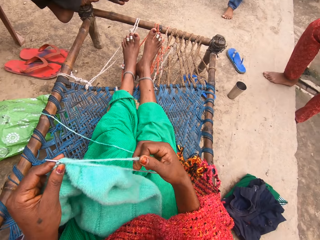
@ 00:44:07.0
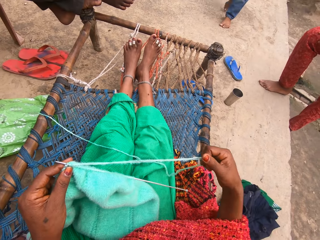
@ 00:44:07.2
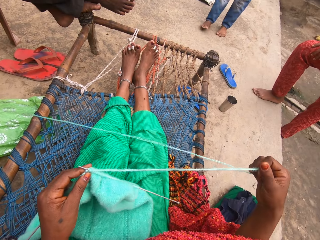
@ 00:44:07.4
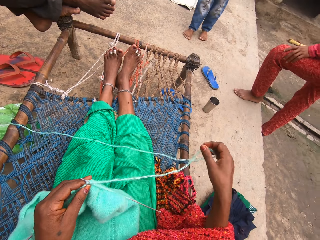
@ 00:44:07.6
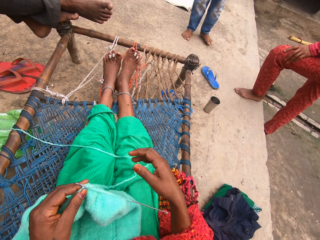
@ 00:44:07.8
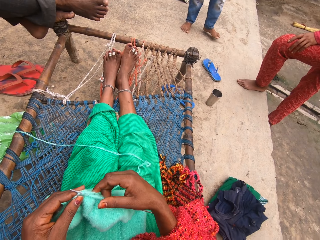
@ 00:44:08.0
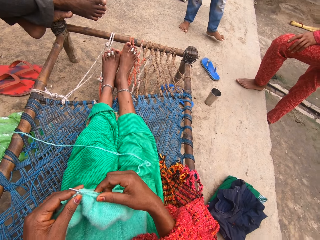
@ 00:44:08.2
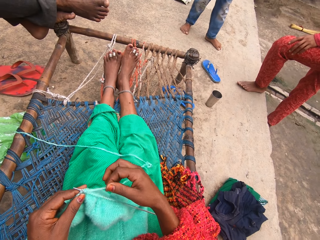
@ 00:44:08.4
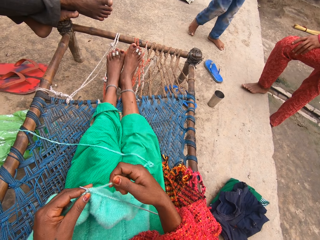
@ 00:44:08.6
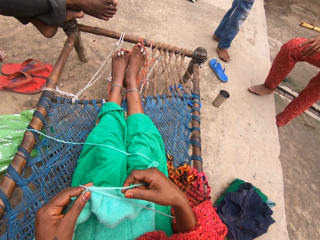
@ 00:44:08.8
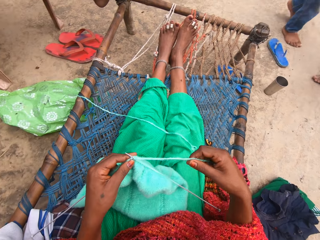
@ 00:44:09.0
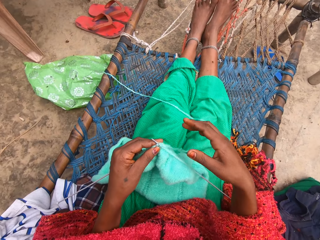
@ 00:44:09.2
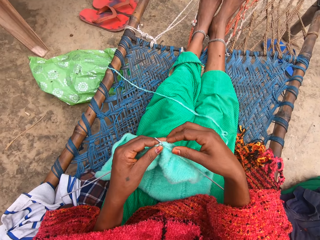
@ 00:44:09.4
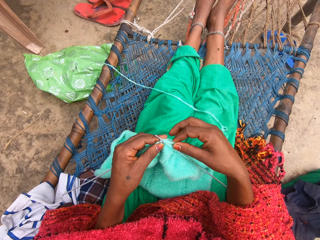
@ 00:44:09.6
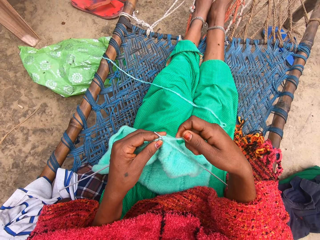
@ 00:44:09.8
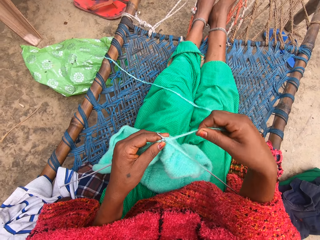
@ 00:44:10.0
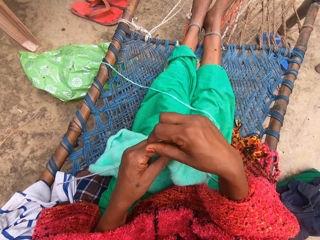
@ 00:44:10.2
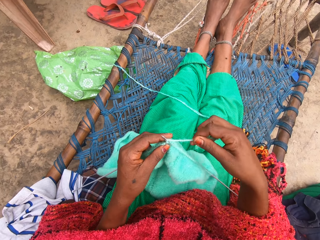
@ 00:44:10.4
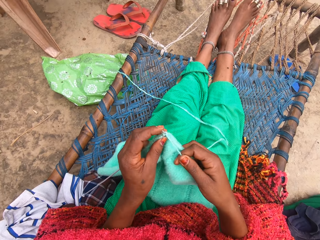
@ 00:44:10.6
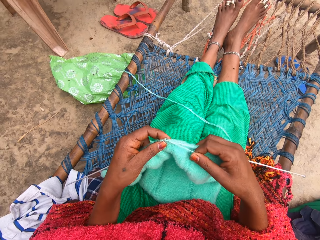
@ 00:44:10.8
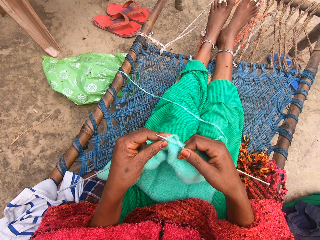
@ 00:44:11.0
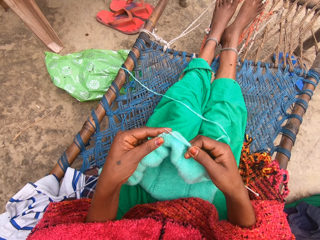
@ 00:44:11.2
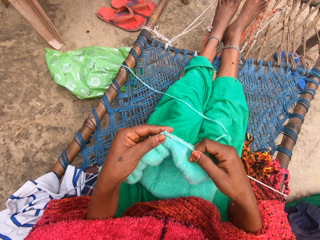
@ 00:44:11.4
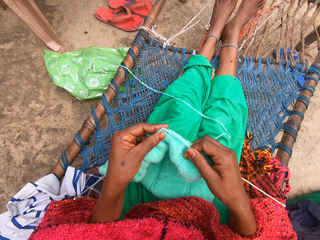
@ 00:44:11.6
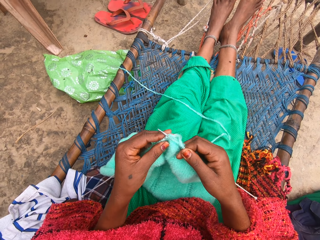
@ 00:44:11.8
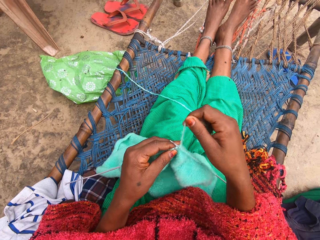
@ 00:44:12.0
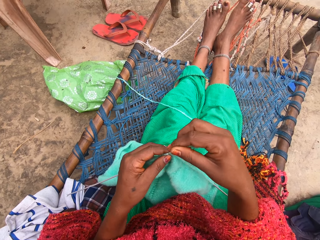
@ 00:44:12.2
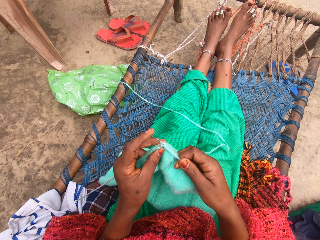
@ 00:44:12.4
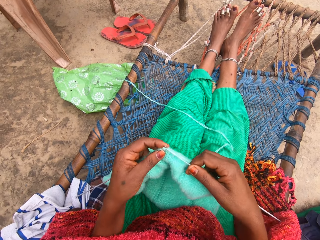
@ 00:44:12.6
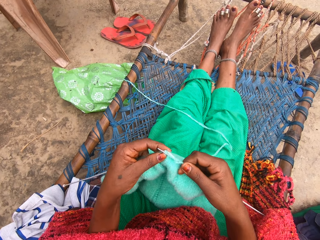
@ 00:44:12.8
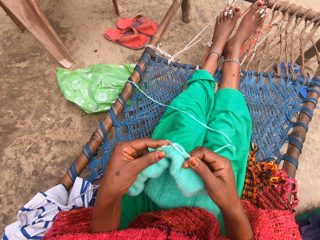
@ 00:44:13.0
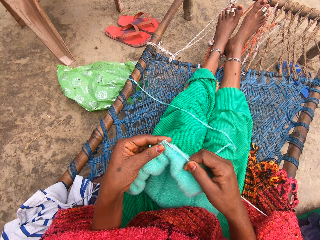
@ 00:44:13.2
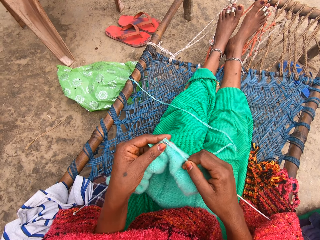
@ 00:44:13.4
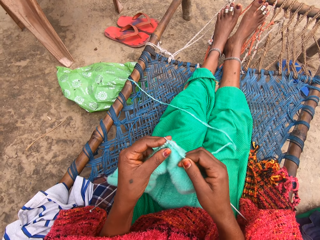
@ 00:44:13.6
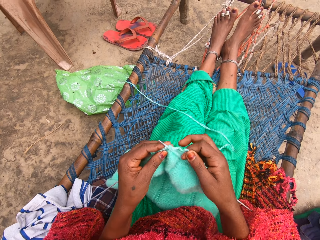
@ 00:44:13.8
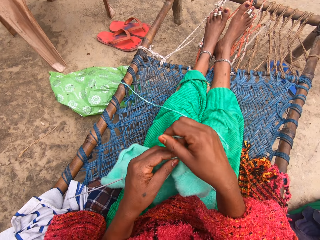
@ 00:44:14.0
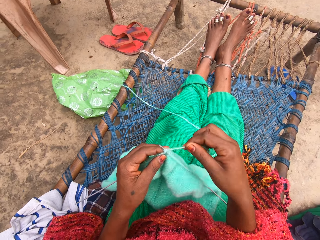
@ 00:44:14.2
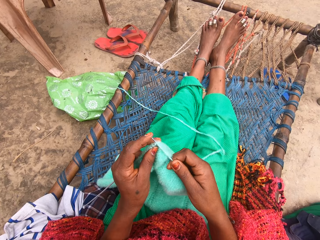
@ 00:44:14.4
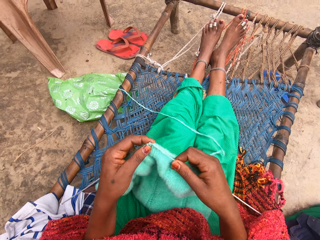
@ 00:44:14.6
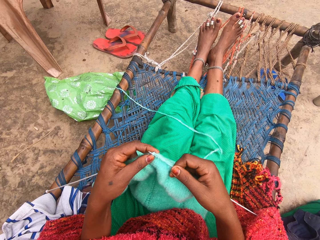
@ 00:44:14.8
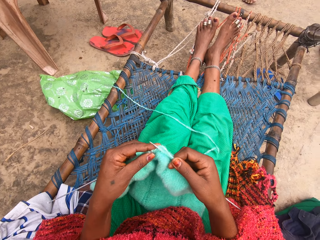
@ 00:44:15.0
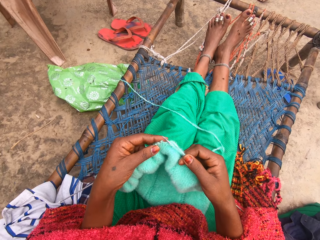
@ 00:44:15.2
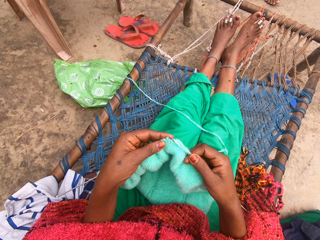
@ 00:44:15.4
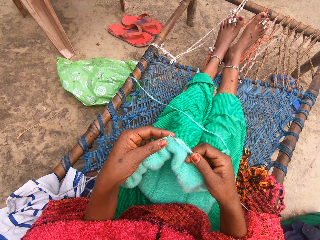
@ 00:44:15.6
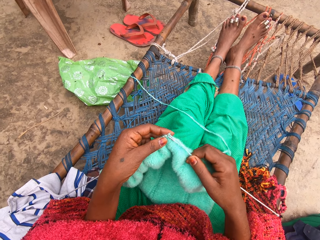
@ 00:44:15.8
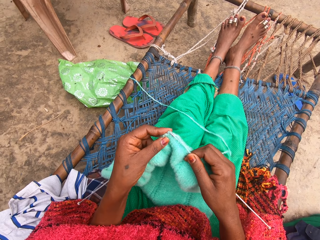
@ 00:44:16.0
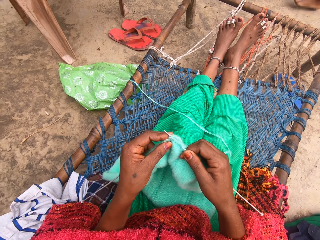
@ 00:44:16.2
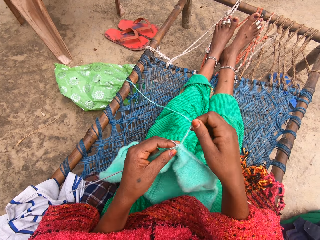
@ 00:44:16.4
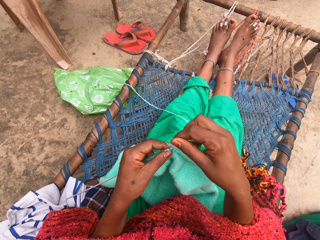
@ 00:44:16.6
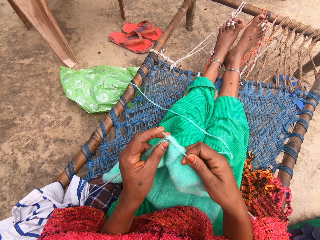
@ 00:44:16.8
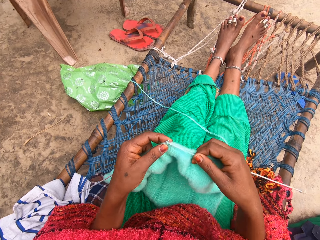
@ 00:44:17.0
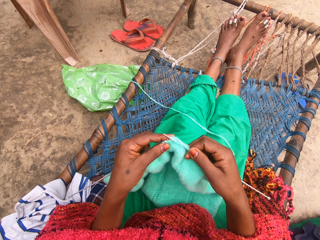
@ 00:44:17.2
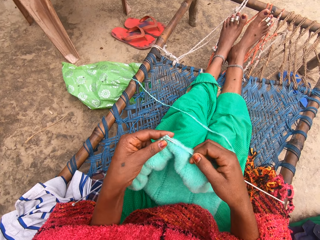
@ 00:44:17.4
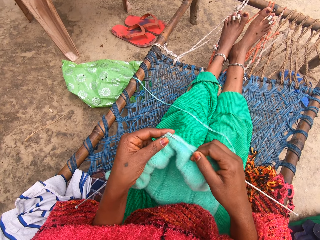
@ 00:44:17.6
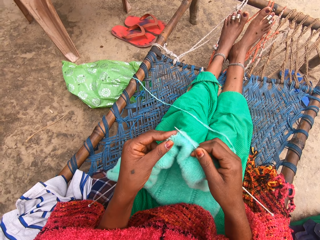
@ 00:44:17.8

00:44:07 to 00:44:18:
A boy walks toward the person. The camera wearer knits fabric of yarn with a crochet hook.

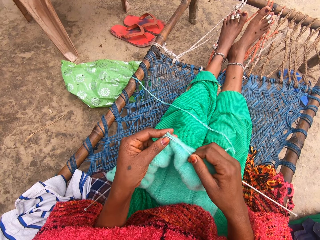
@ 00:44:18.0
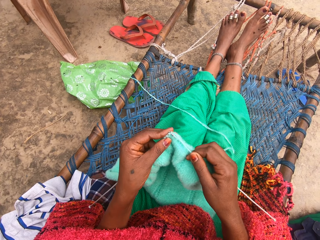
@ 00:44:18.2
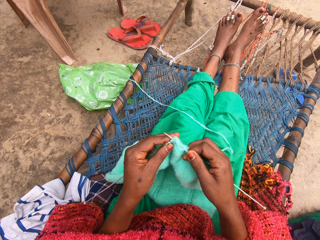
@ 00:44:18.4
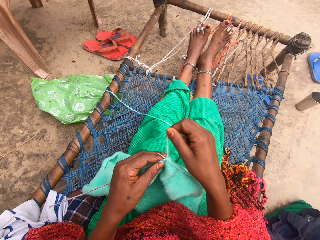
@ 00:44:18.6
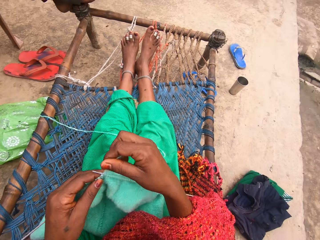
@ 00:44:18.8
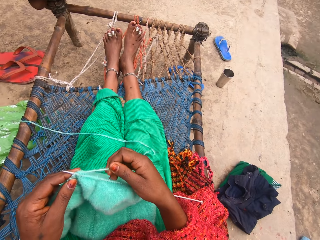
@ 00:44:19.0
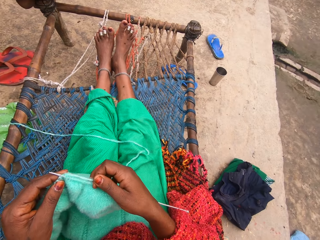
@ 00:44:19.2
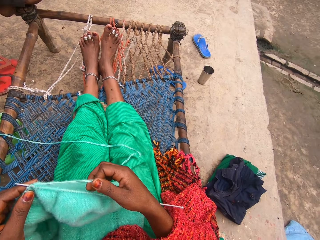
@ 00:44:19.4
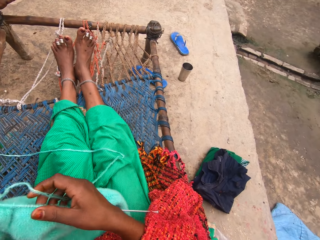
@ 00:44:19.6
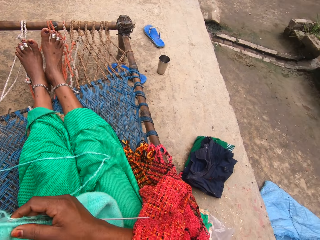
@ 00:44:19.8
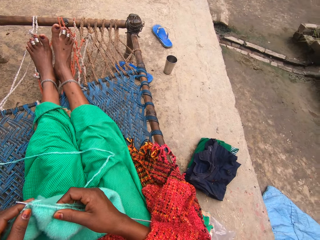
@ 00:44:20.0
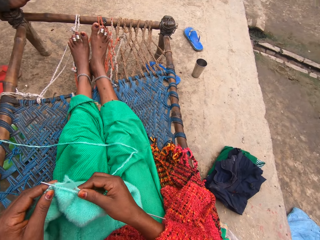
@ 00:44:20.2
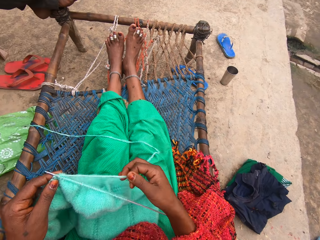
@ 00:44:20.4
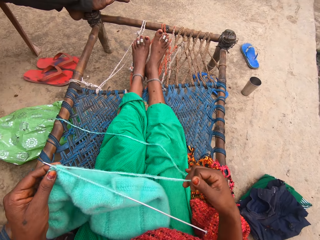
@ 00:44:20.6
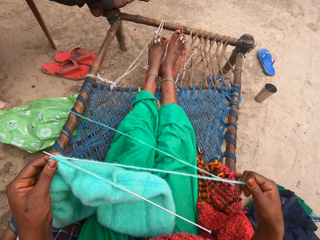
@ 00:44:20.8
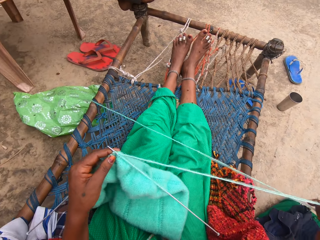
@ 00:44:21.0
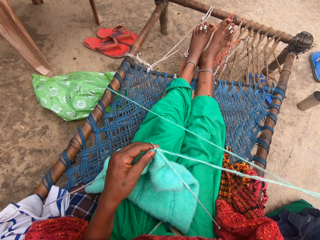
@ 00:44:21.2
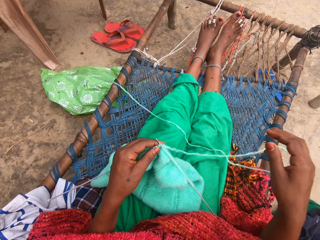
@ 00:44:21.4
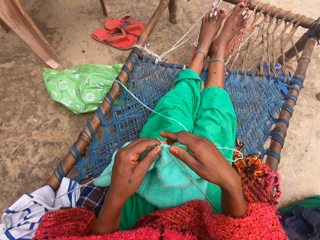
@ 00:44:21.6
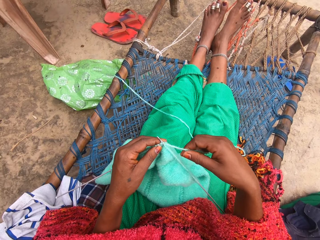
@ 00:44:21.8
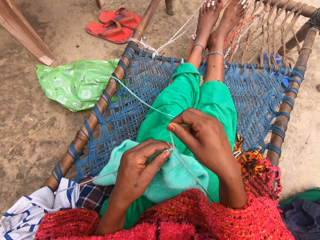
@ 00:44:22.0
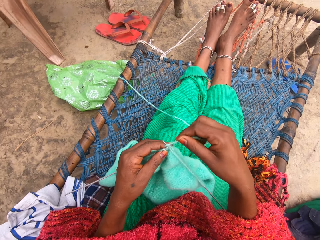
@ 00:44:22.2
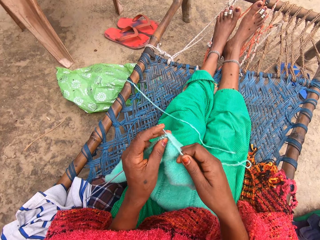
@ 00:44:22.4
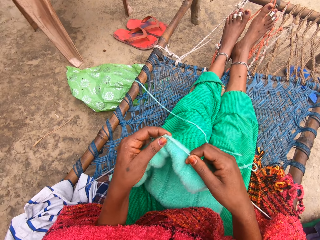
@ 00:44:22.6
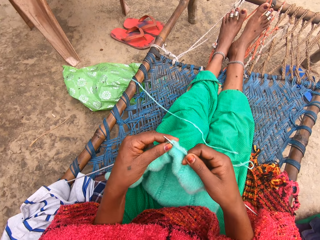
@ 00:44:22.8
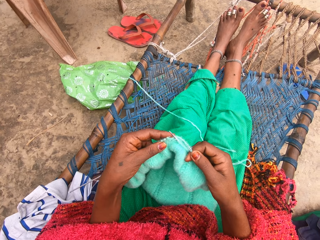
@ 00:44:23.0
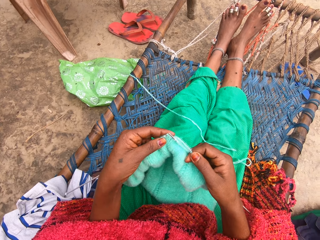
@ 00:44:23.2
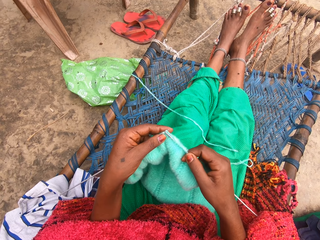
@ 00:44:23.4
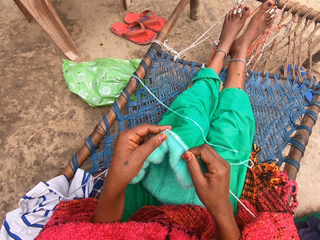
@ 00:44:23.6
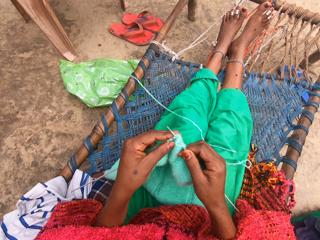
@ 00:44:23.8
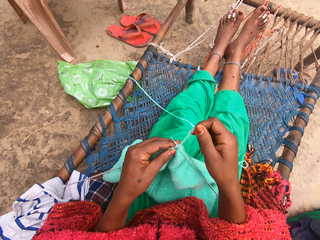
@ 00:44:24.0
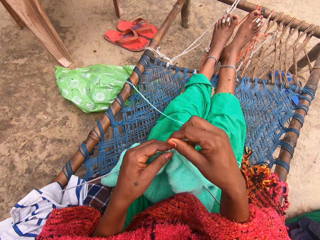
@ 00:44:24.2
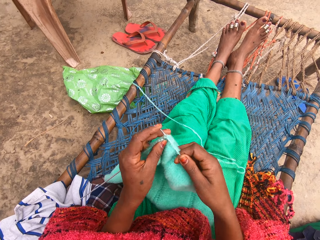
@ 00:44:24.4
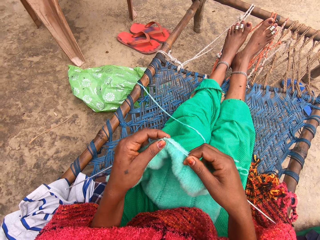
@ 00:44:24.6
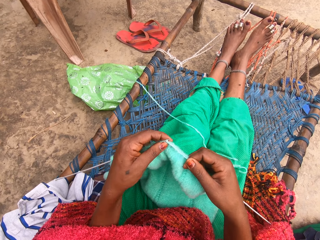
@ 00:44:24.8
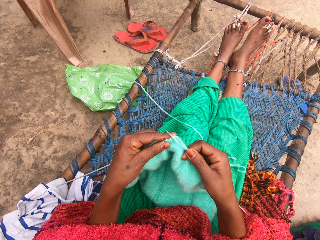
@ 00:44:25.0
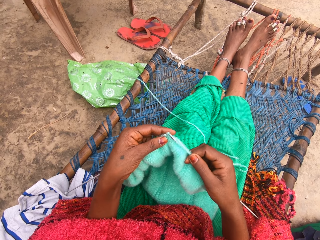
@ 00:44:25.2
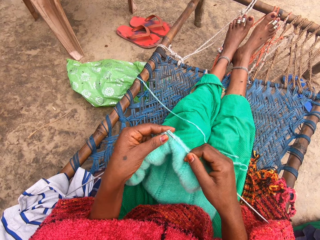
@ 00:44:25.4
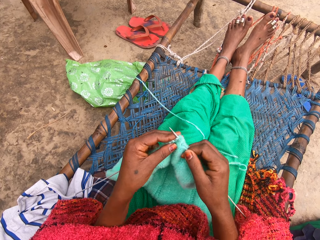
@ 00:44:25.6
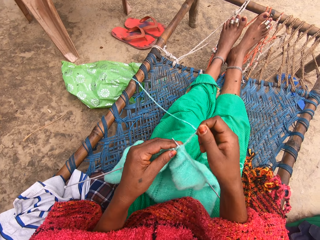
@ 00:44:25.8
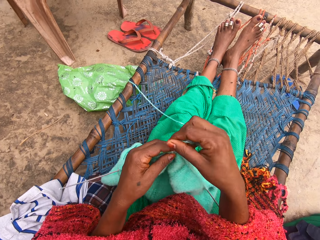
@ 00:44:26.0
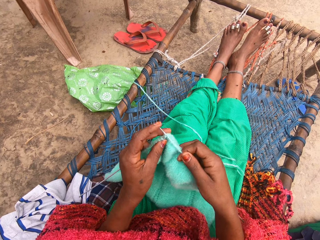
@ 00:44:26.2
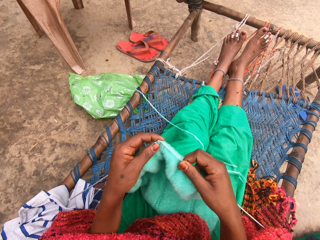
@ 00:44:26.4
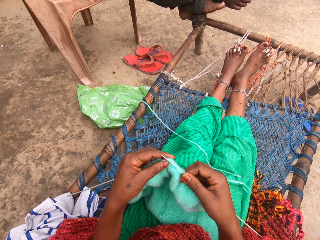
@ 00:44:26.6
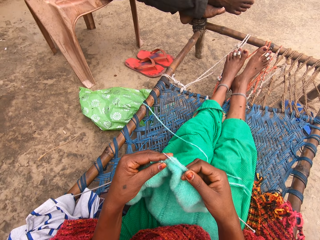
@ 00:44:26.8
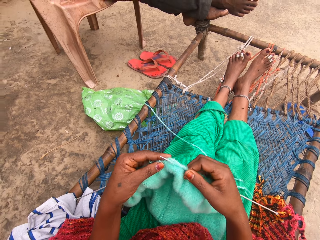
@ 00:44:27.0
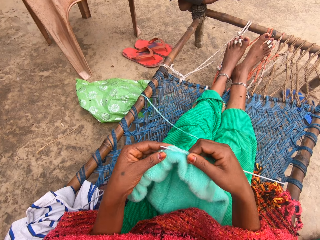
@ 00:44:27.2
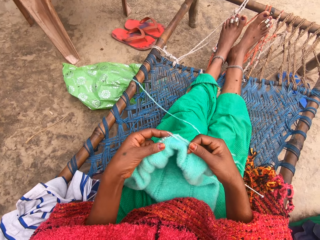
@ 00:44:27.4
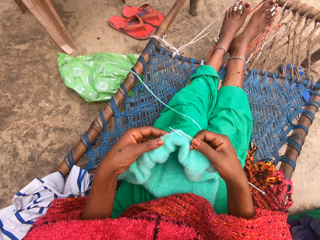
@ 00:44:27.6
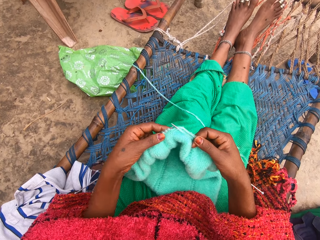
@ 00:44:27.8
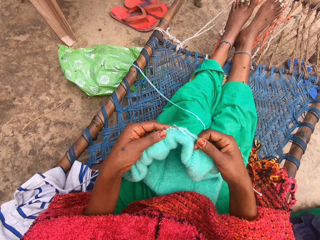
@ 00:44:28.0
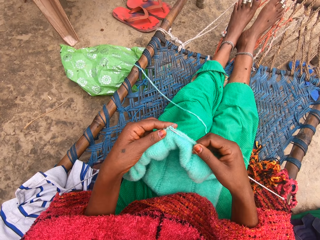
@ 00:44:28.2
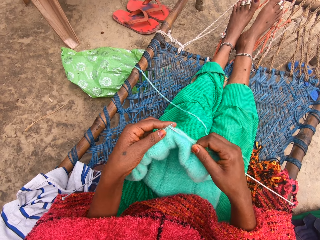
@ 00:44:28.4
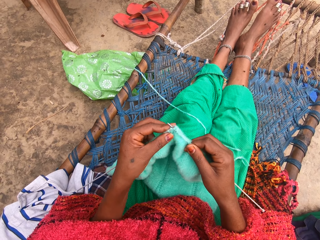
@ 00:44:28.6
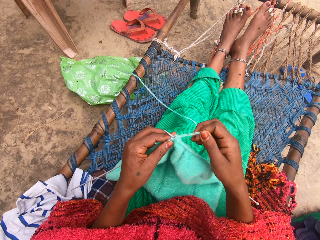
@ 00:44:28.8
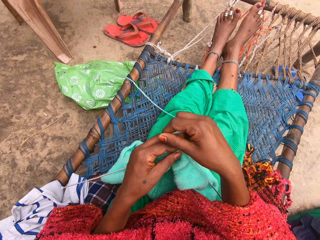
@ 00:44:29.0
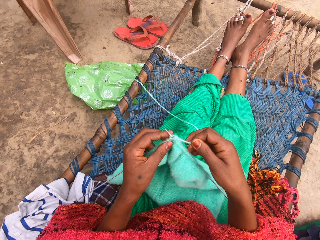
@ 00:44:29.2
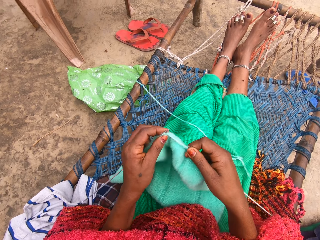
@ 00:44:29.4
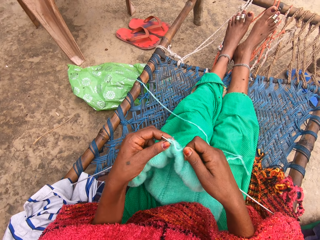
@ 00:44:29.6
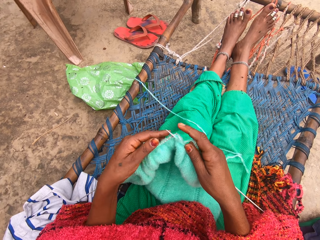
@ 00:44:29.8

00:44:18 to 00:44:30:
The camera wearer adjusts the yarn with her right hand. She knits with the yarn and knitting pins.
